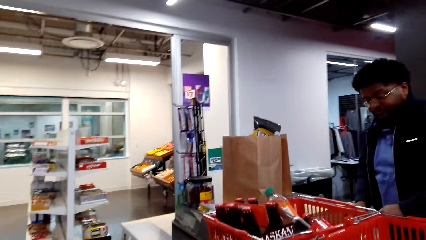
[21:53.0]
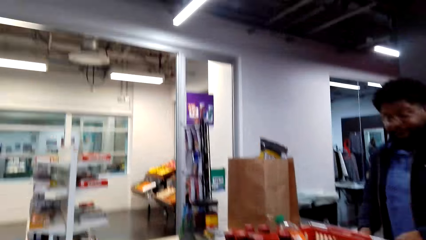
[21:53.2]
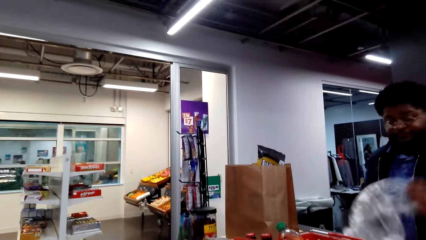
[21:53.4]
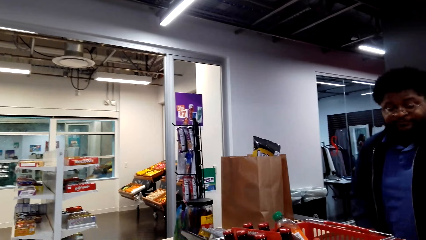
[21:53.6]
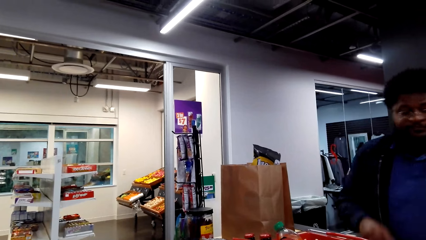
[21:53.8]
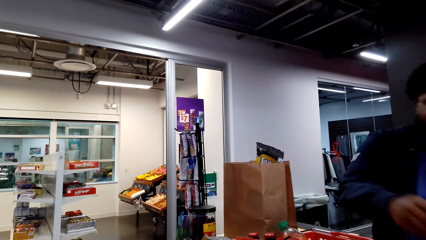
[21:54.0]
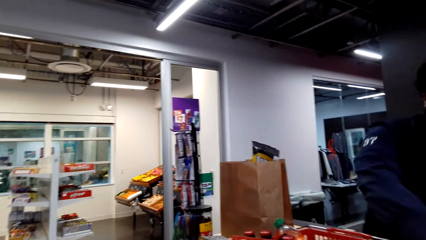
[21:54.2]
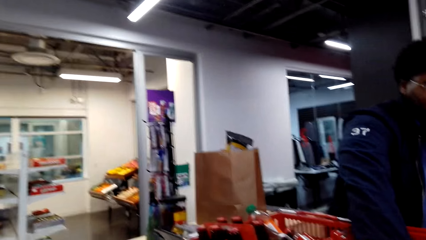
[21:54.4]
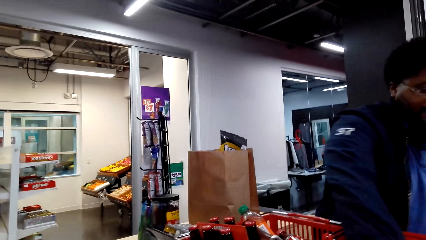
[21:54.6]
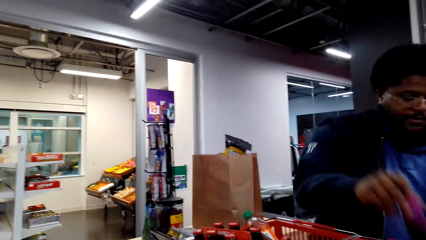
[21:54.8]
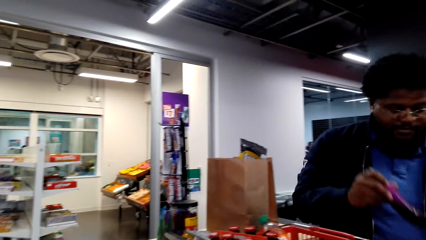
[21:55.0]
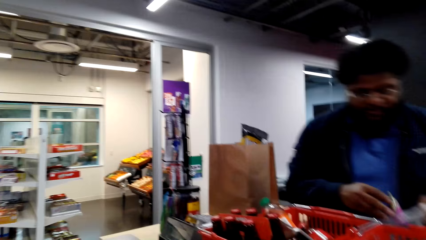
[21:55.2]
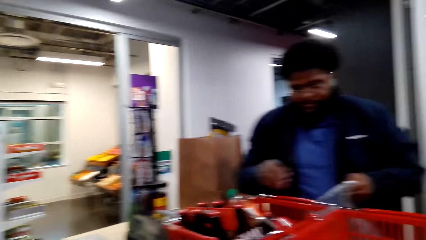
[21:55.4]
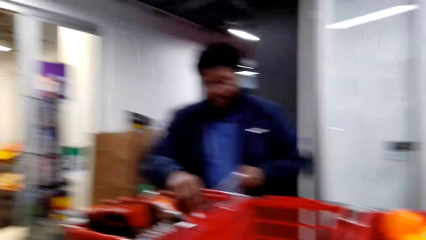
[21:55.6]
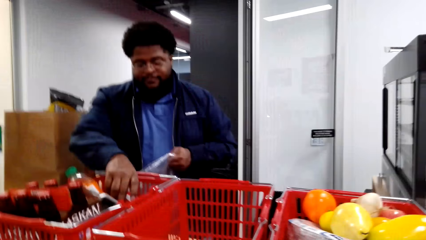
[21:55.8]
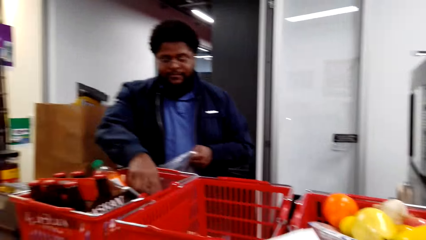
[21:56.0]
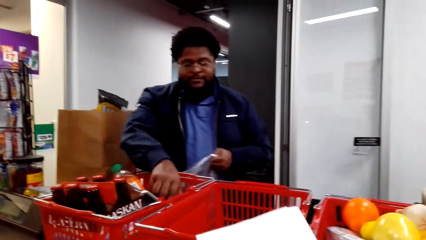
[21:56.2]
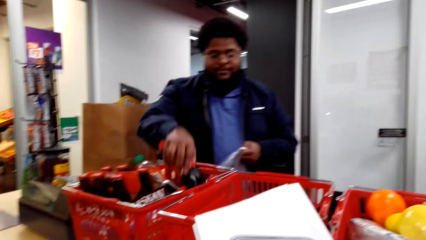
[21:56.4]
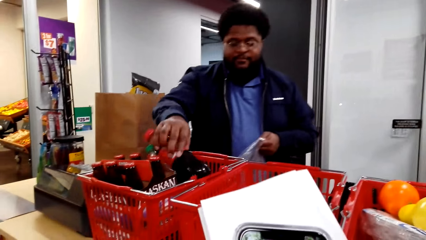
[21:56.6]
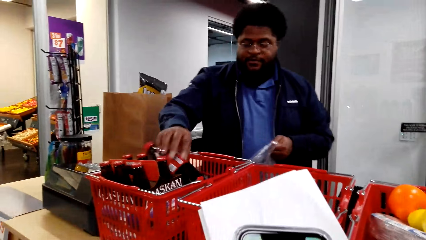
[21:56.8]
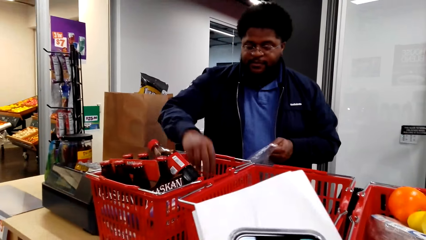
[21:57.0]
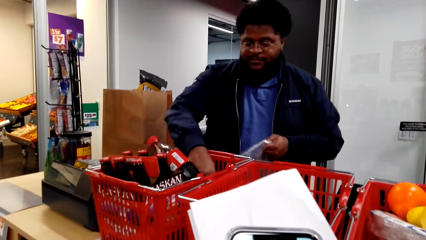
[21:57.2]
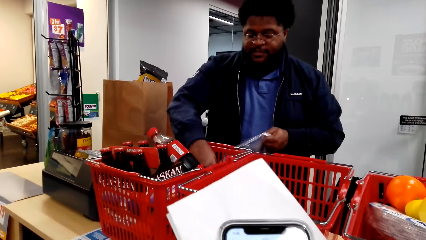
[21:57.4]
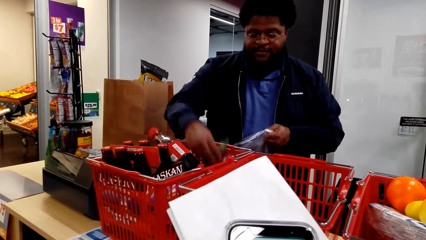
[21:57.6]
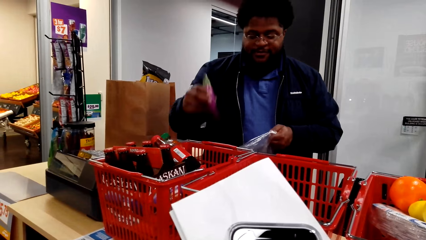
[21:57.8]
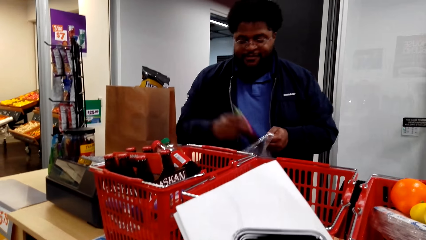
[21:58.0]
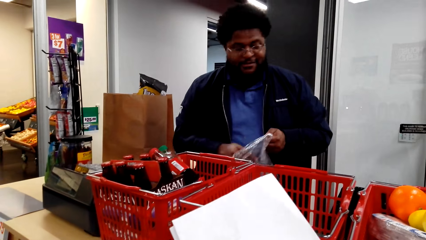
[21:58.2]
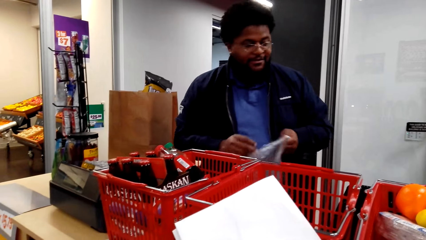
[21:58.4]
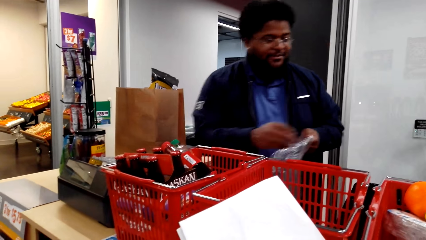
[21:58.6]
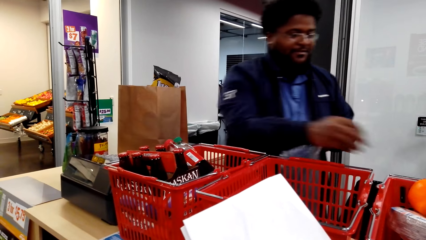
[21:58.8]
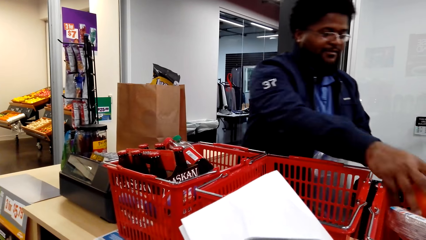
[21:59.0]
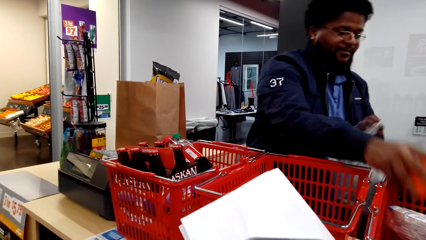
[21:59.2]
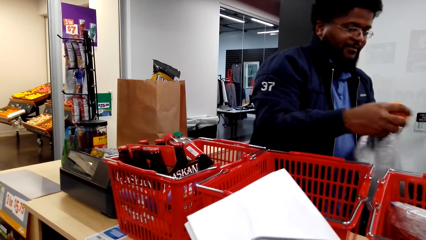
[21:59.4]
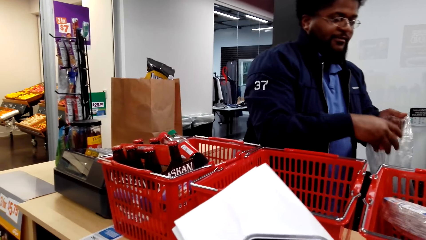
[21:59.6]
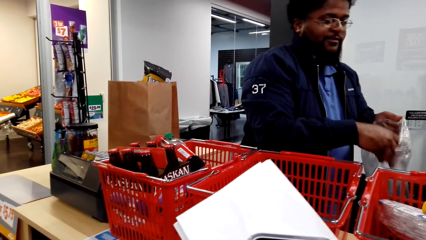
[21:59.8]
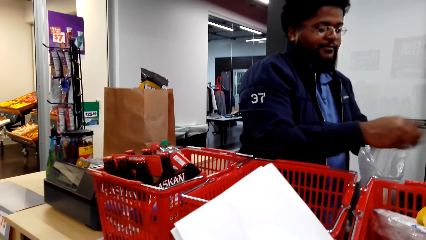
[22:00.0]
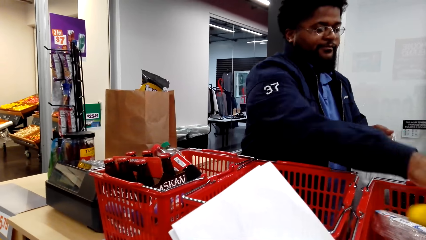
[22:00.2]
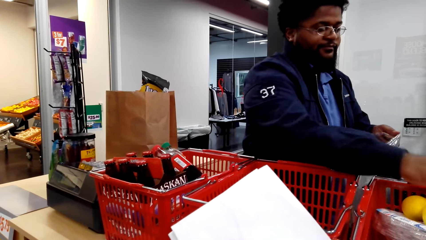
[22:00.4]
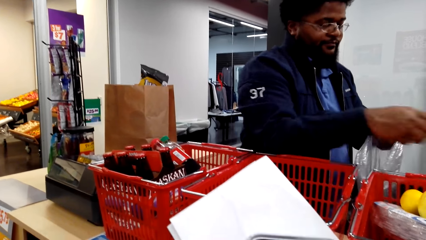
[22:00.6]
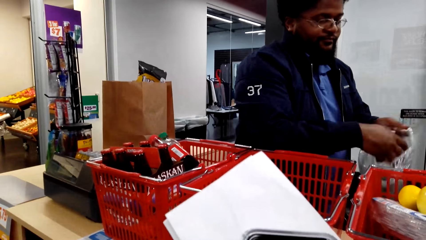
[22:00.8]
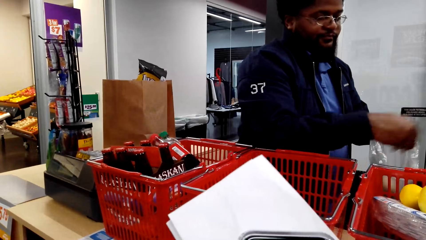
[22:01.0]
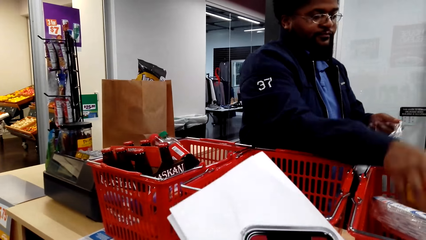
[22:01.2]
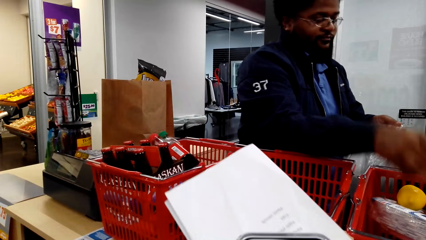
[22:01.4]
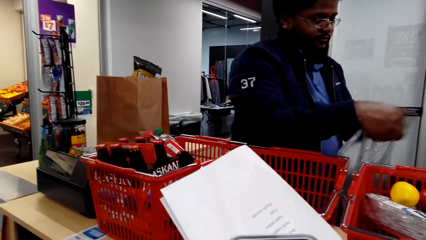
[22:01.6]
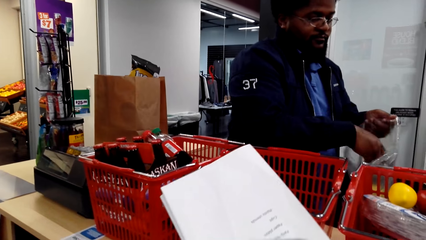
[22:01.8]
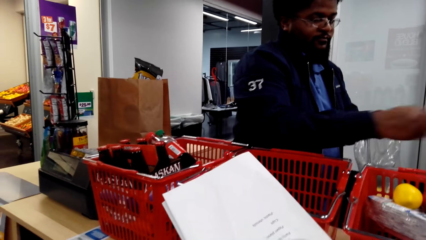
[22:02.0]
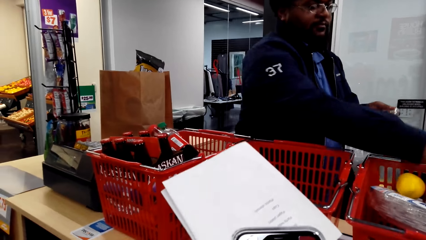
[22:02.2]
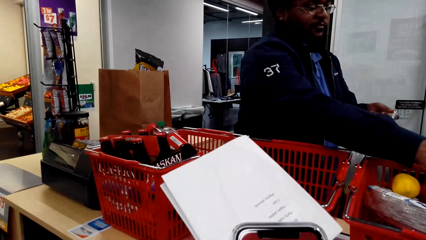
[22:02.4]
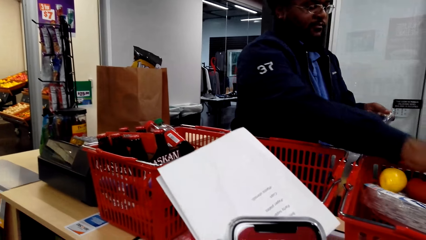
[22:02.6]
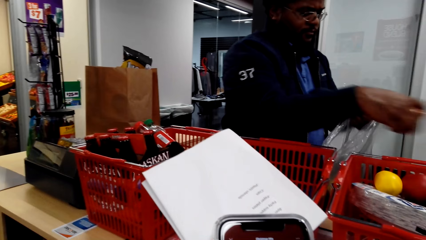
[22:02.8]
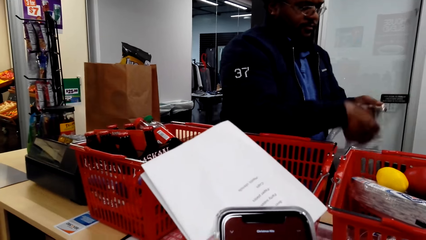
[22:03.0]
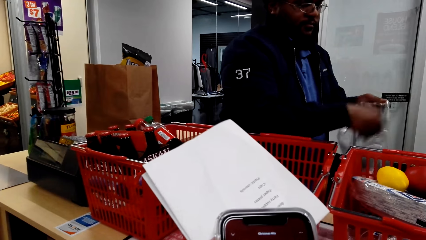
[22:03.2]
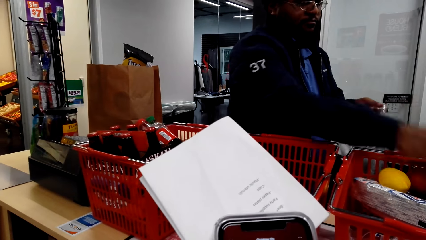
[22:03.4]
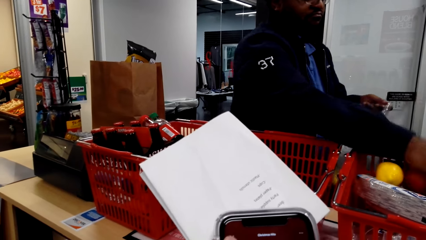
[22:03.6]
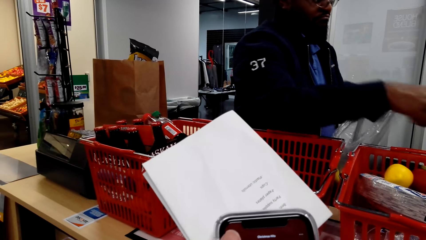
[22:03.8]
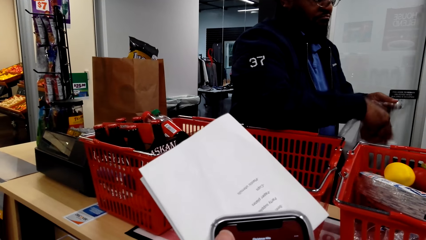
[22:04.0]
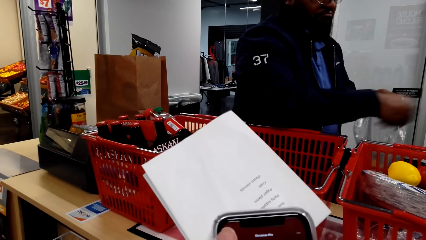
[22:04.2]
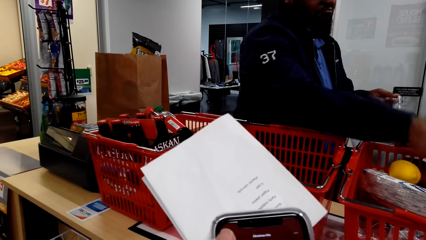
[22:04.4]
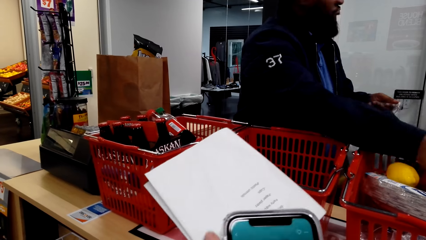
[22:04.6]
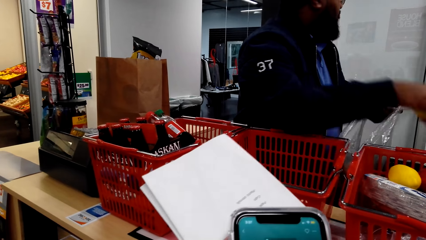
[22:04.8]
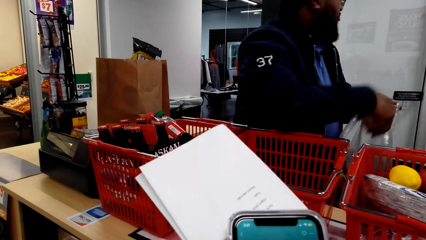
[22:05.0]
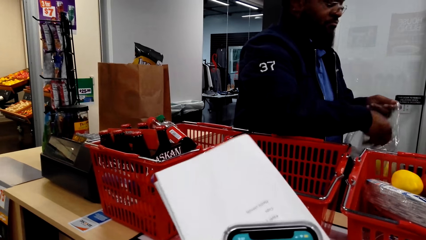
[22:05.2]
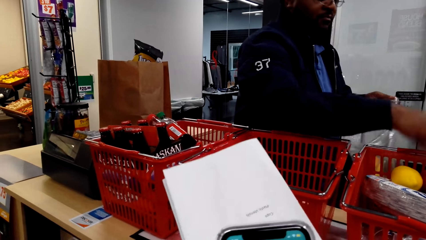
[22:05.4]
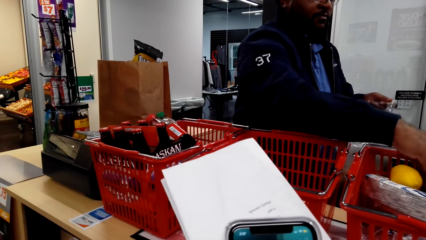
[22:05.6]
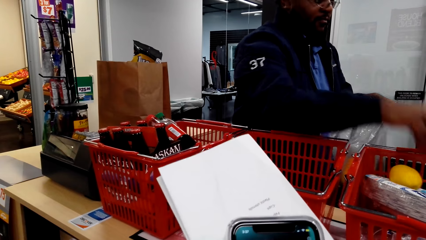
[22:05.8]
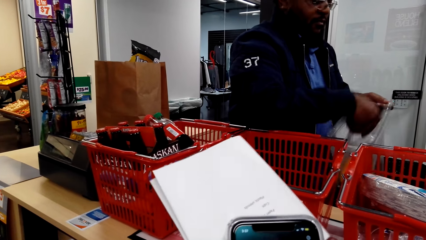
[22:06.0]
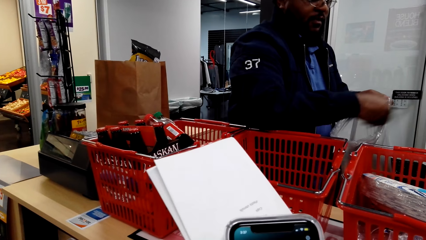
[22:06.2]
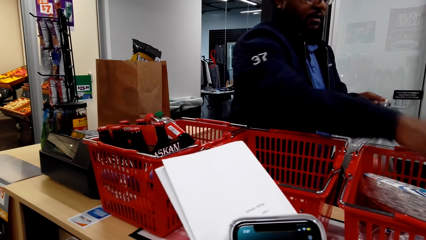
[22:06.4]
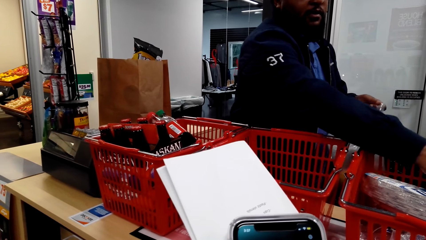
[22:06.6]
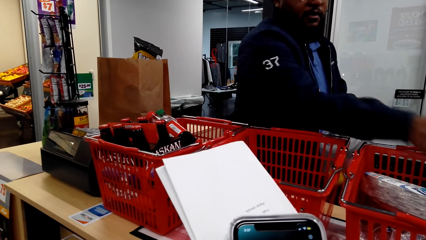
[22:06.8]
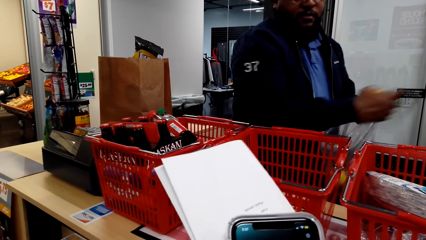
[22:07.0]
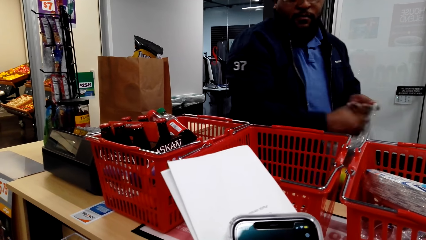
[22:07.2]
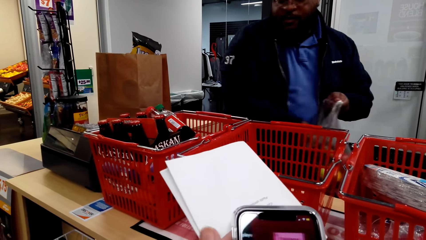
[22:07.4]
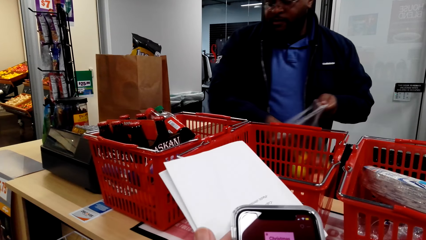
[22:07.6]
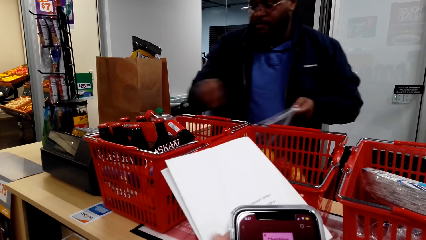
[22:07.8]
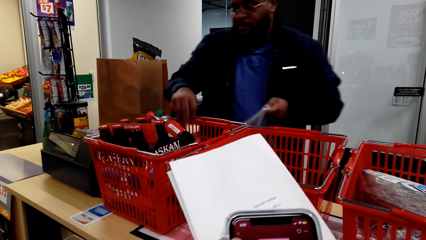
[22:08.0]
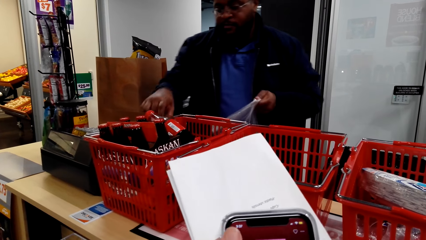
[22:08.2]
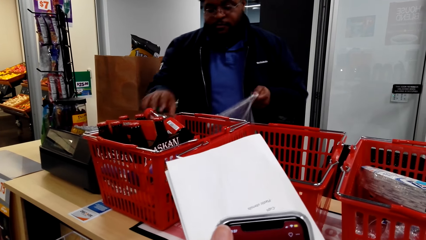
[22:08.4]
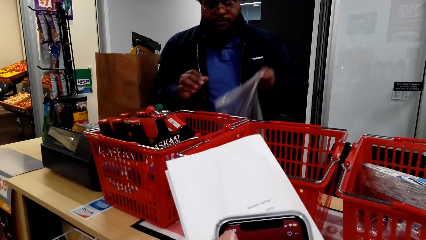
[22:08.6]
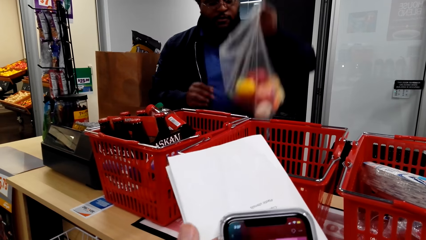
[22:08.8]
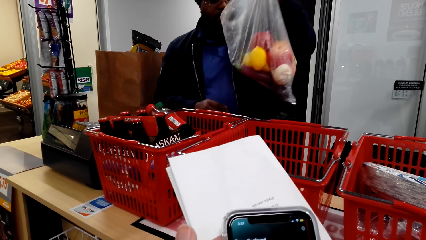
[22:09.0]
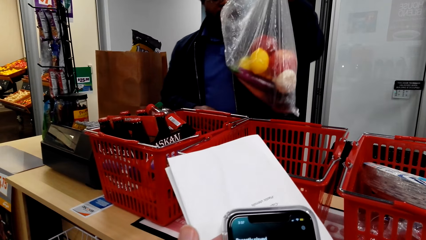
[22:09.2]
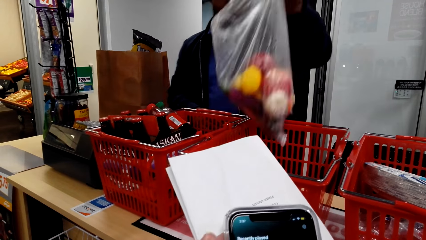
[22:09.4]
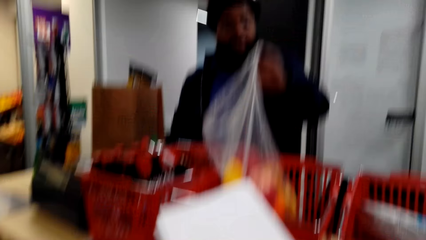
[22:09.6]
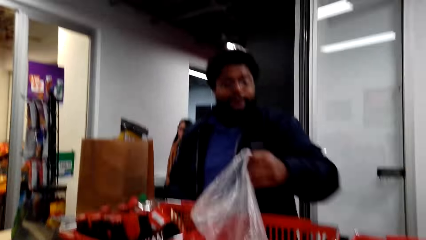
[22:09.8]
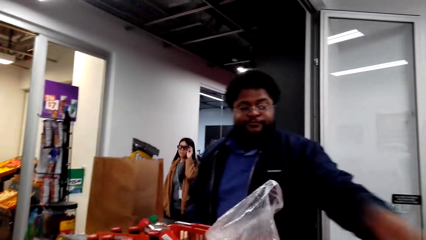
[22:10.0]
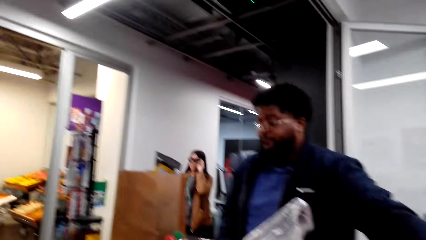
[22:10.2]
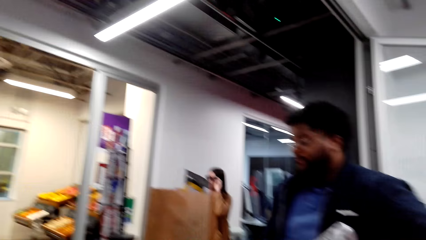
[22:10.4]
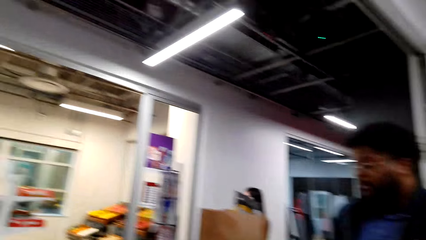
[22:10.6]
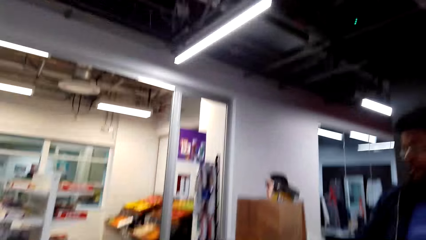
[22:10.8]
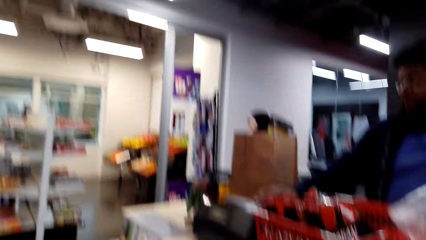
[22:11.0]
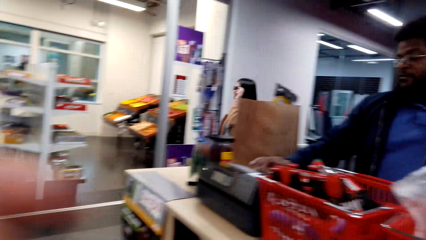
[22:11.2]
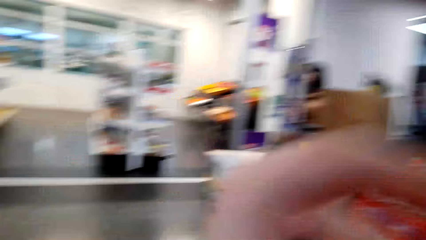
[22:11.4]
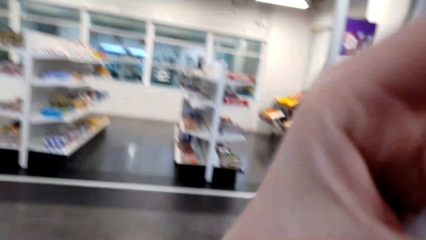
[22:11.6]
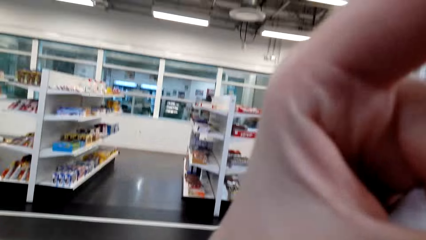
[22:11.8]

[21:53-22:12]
The cashier shakes the plastic paper. The cashier picks up an eggplant and puts the eggplant in the plastic paper. The cashier picks up a drink and puts the drink in the shopping basket. The cashier picks up an eggplant and puts the eggplant in the plastic paper. The cashier picks up an orange and puts the orange in the plastic paper. The cashier picks up an orange and puts the orange in the plastic paper. The camera wearer looks at the phone. The cashier picks up a lemon and puts the lemon in the plastic paper. The cashier picks up a lemon and puts the lemon in the plastic paper. The cashier picks up a lemon and puts the lemon in the plastic paper. The cashier picks up a fruit and puts the fruit in the plastic paper. The cashier picks up a mango and puts the mango in the plastic paper. The cashier picks up a fruit and puts the fruit in the plastic paper. The cashier puts the fruits in the shopping bag. A lady walks in the supermarket. The cashier picks up plates and operates the cash register machine.
